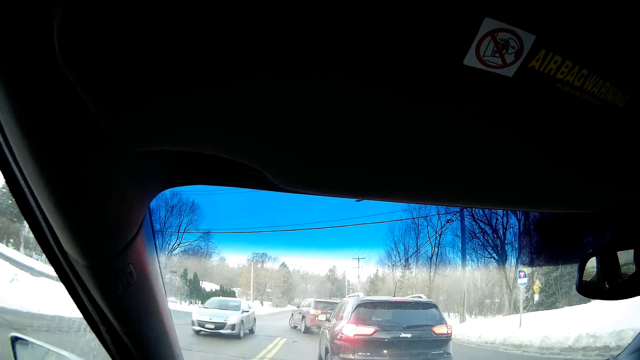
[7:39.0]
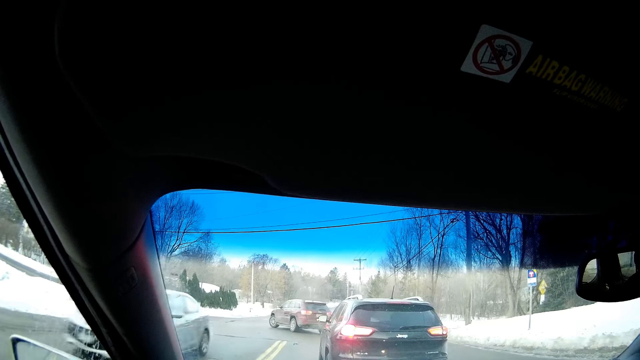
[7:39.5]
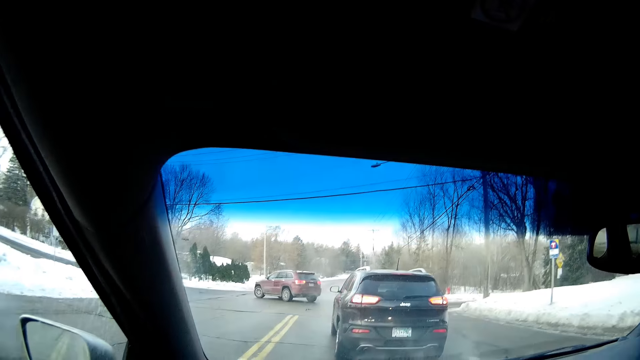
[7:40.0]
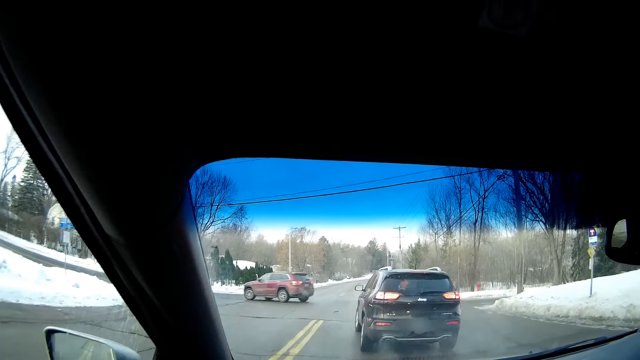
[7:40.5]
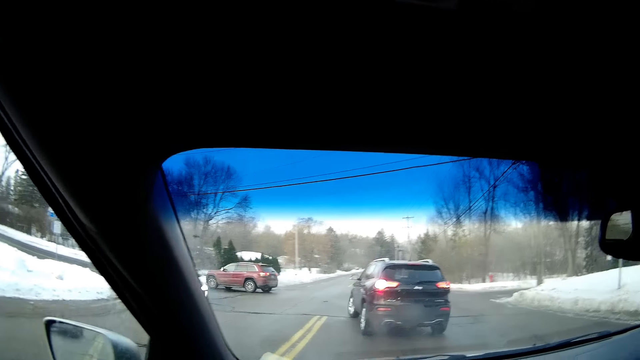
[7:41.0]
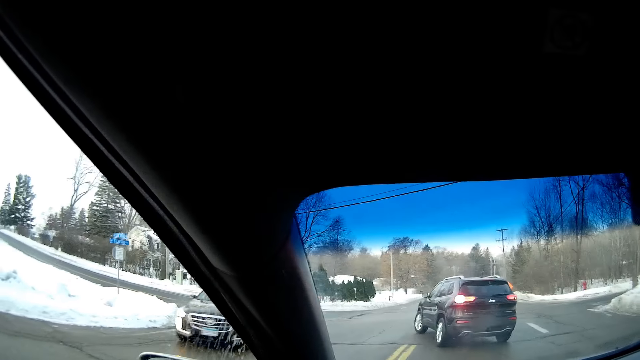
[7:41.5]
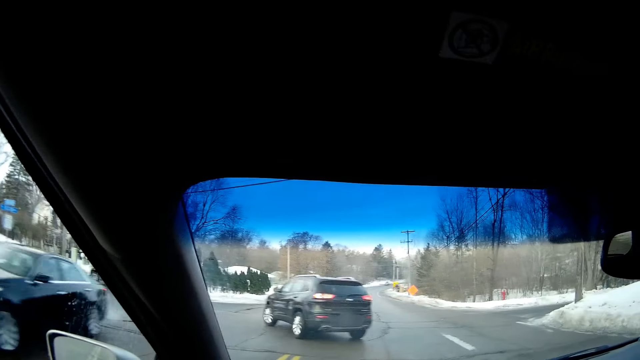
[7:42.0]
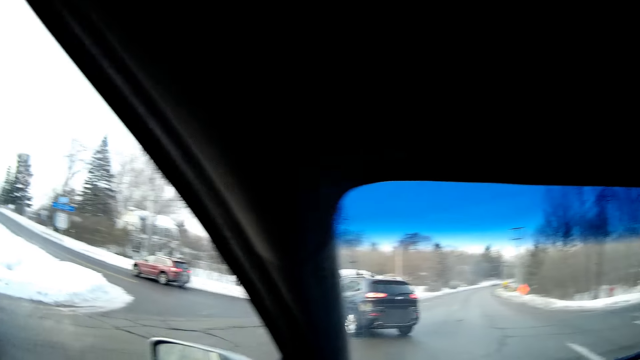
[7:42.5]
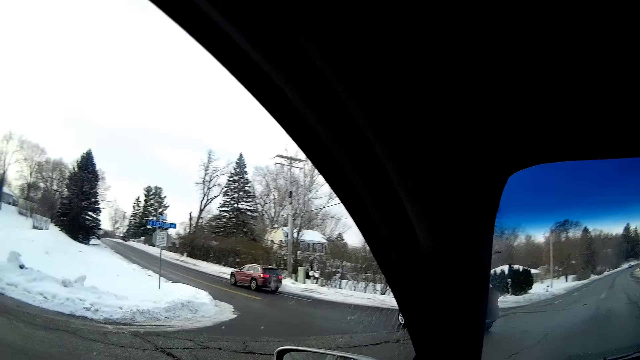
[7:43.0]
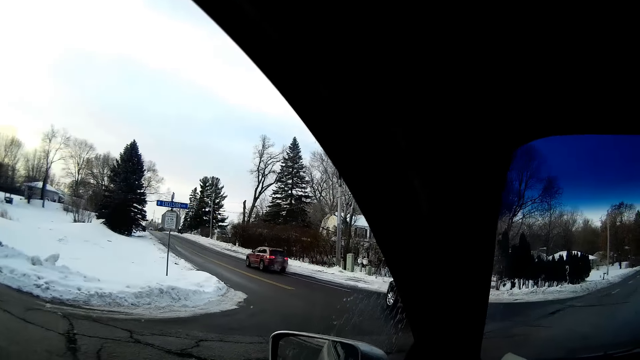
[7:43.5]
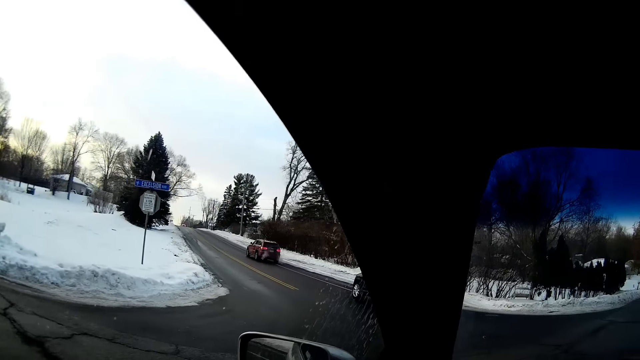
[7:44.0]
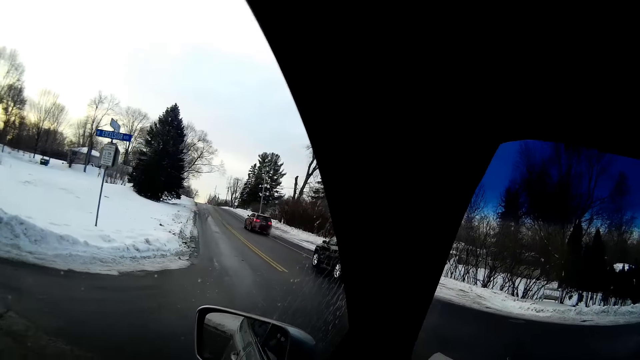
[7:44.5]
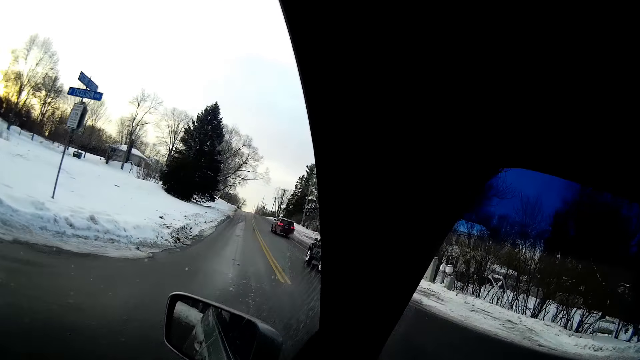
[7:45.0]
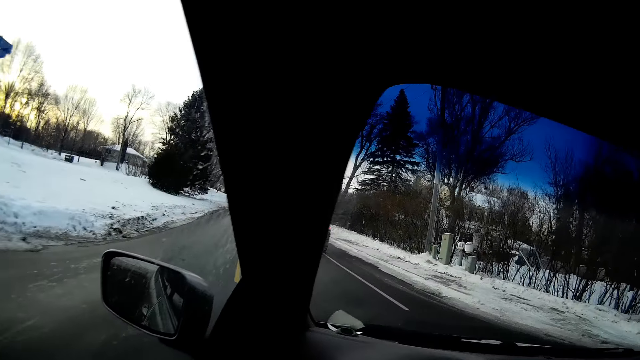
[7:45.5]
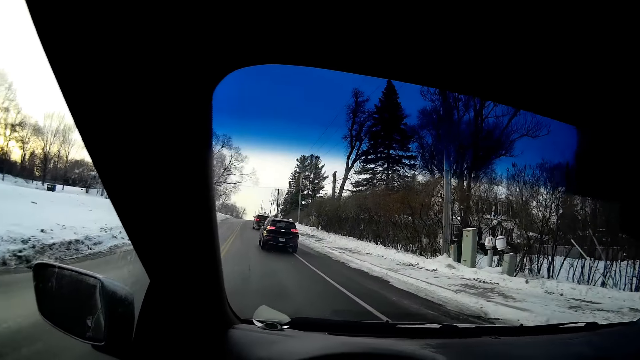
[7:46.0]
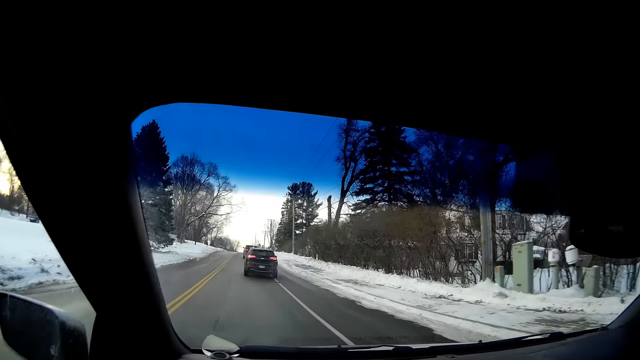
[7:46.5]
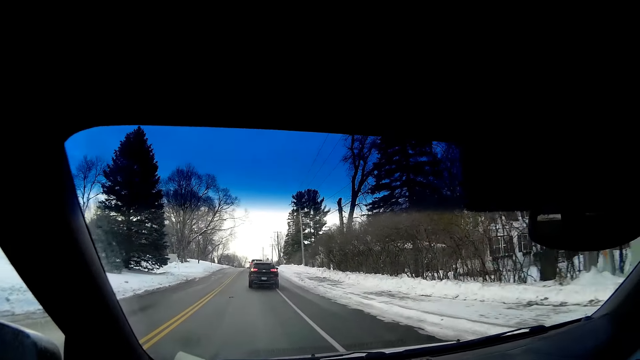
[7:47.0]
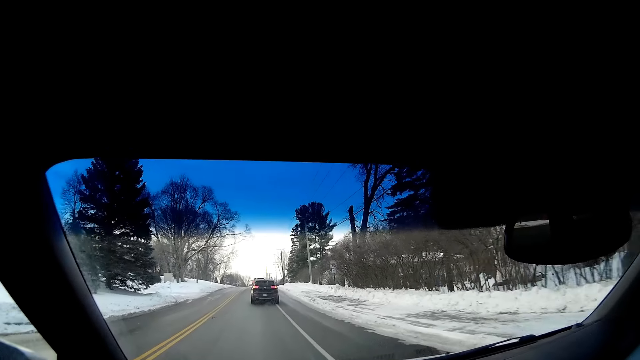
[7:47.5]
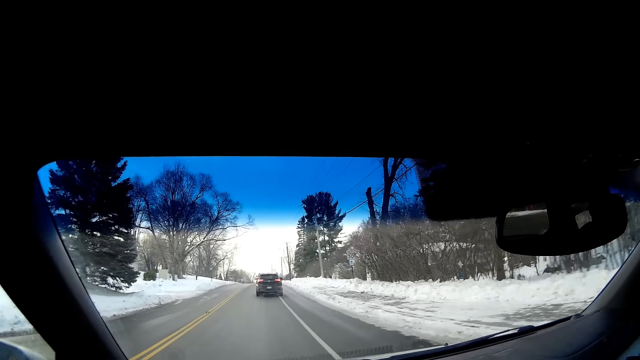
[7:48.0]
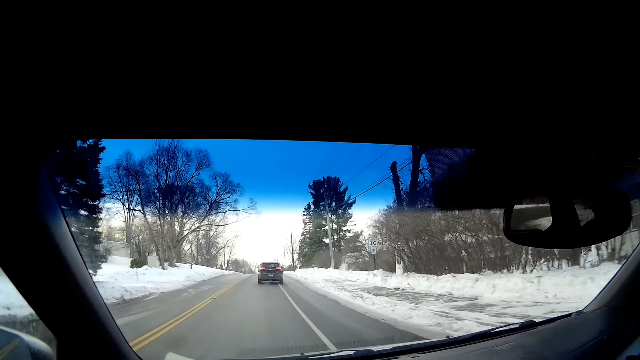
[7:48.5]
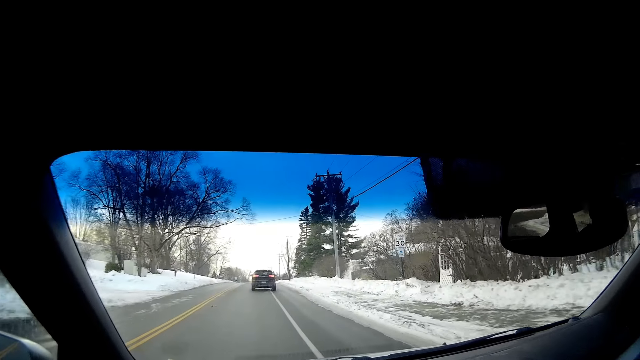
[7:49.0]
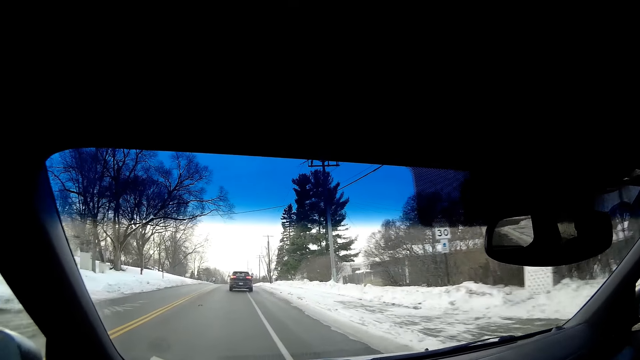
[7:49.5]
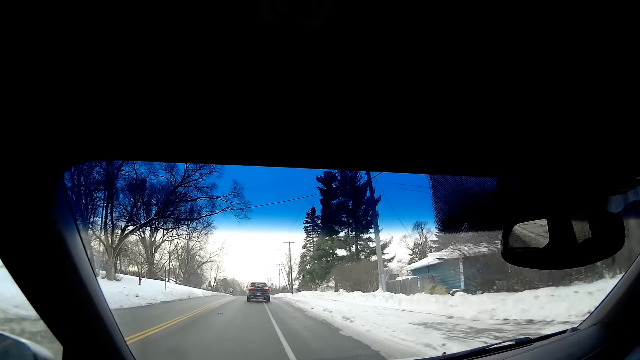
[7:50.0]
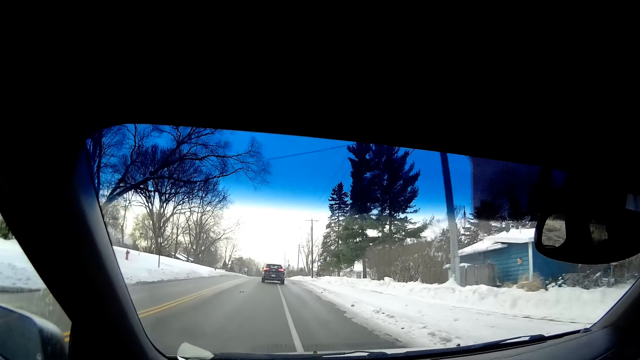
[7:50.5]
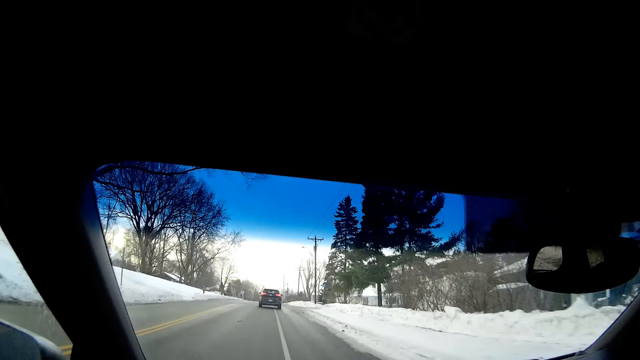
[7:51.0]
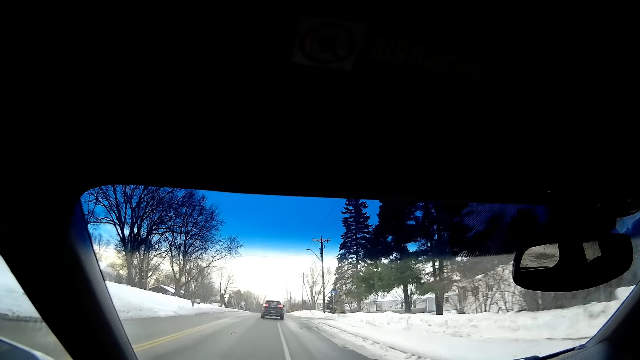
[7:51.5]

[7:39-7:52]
The camera wearer drives the car. They take a turn at the road. They drive the vehicle.

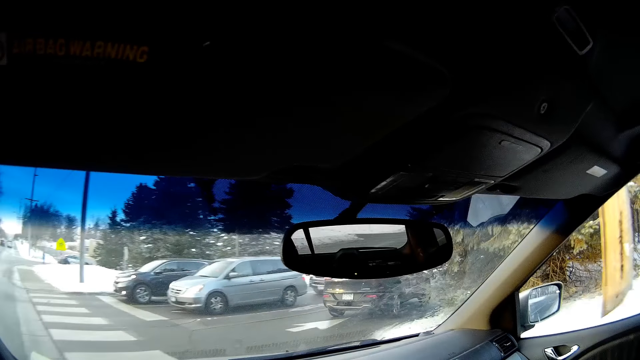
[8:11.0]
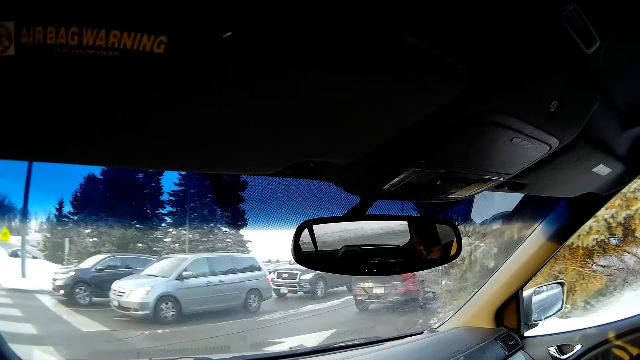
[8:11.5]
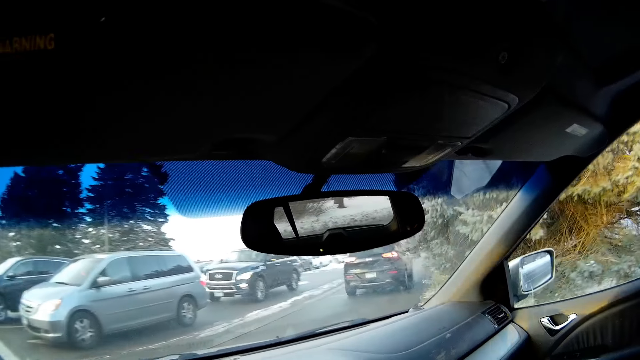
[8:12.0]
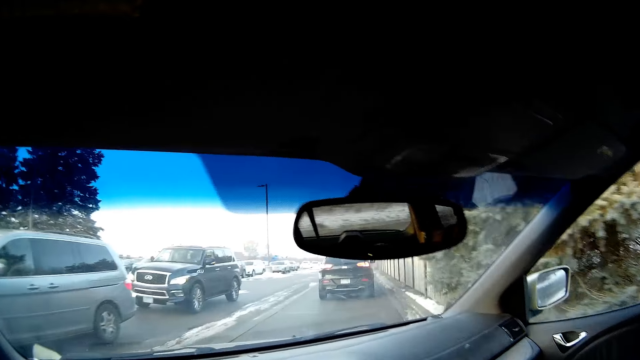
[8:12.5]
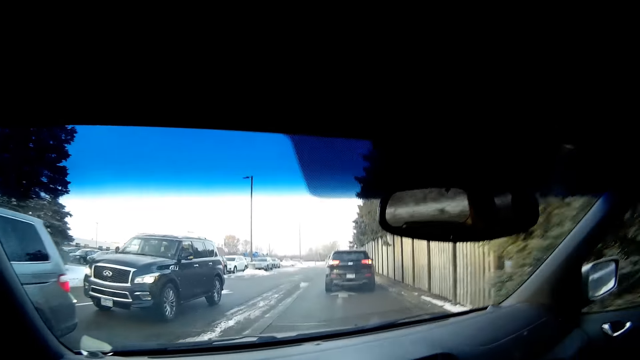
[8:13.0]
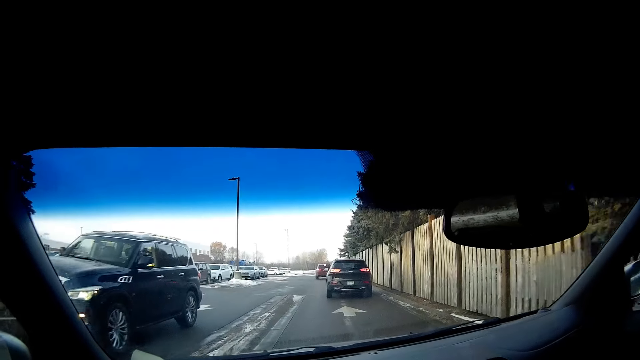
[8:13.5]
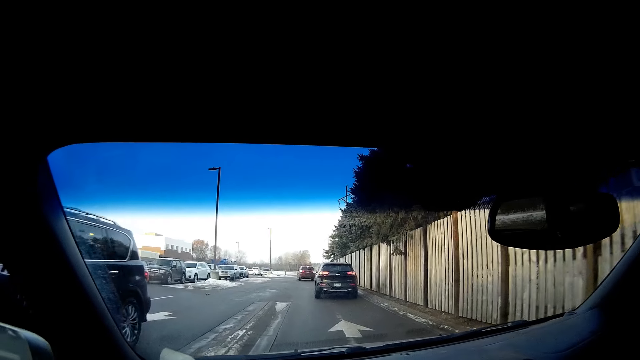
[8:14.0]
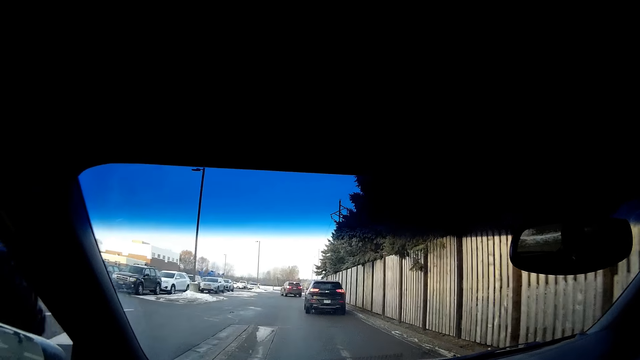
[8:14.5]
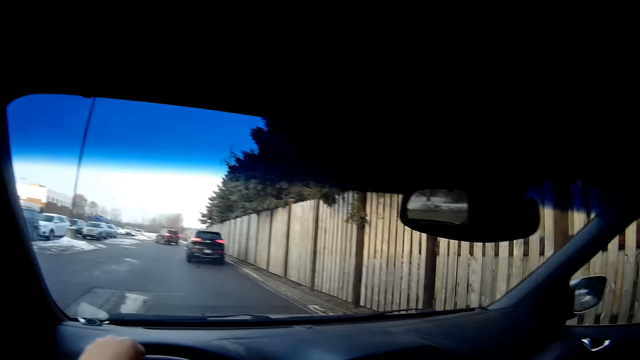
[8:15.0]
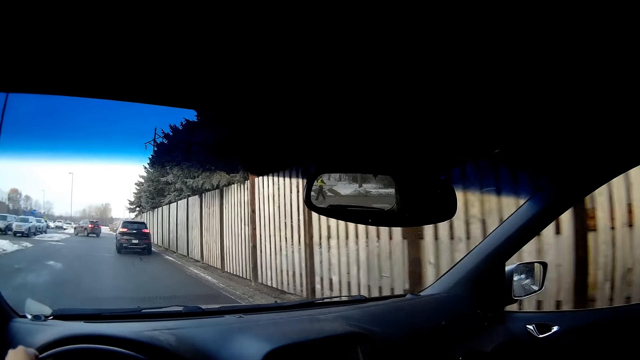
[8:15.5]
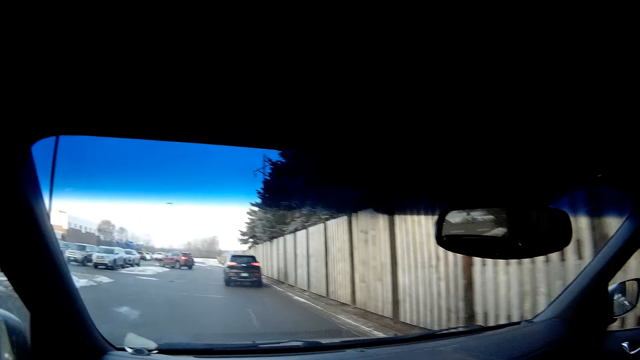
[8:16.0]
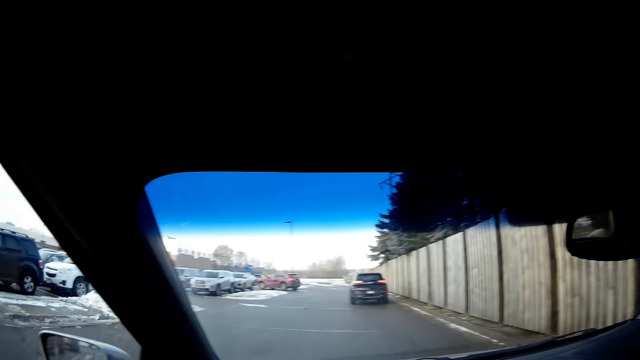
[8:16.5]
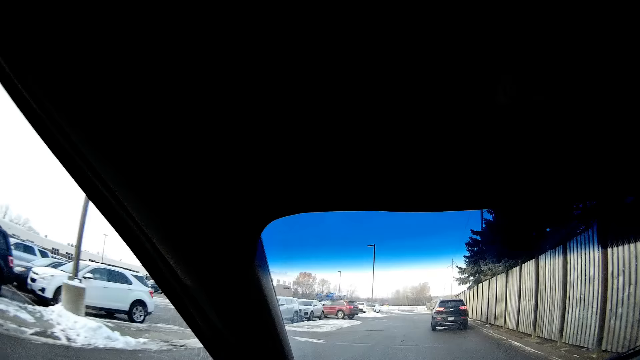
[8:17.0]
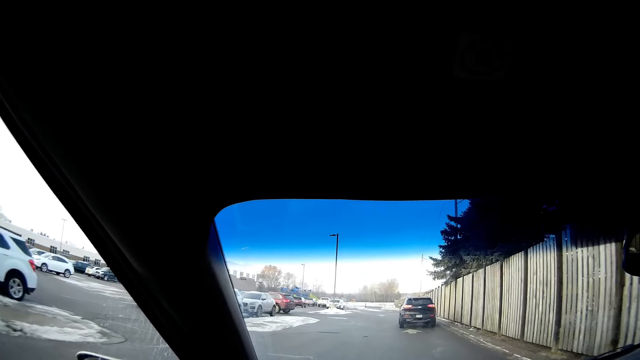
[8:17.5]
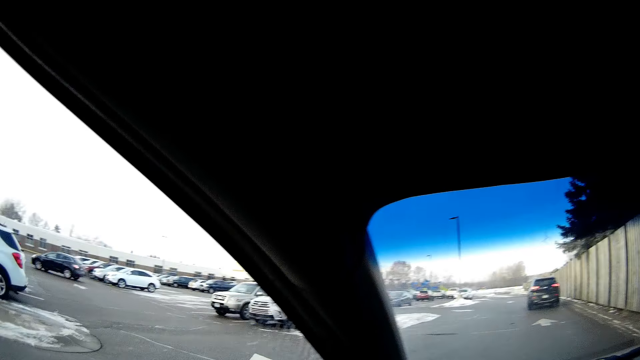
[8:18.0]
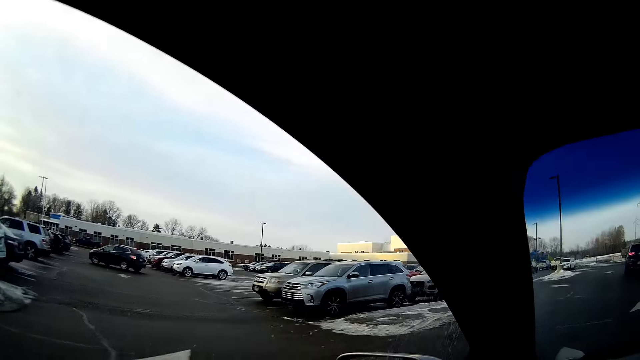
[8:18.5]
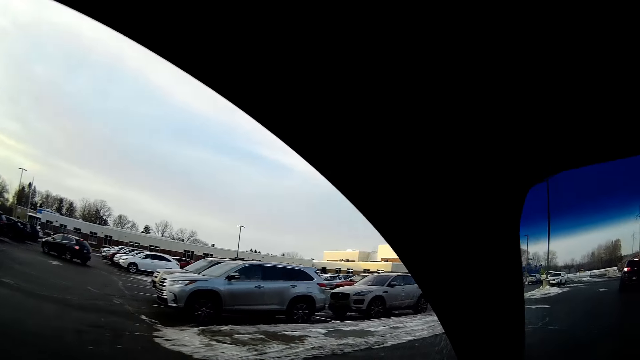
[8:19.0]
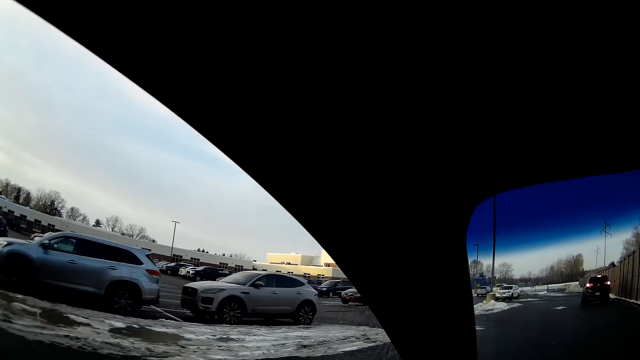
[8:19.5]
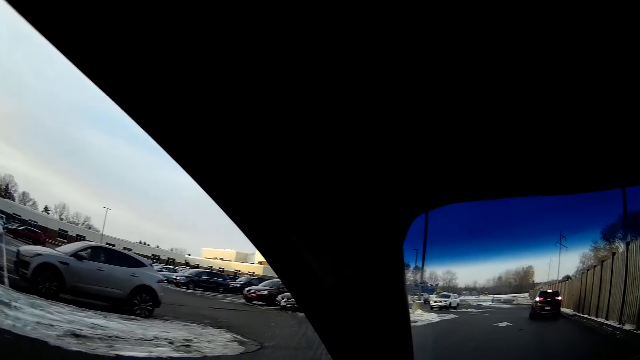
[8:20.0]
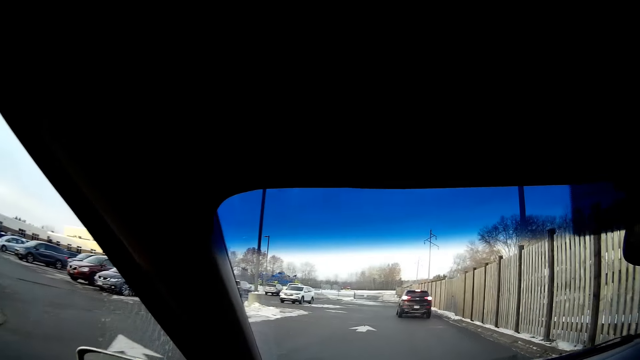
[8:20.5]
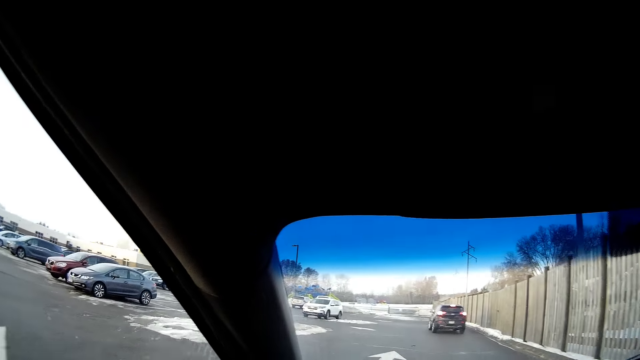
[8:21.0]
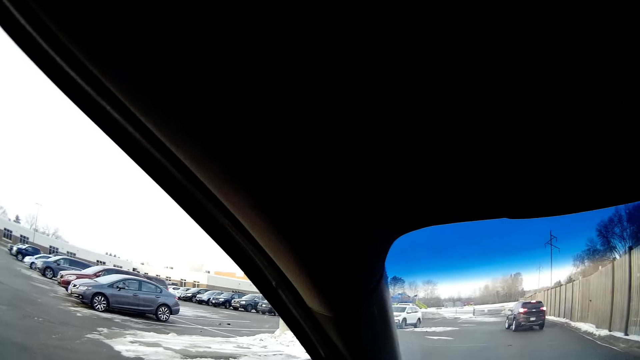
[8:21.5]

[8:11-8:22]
The camera wearer takes a turn at the intersection. They drive the vehicle.
